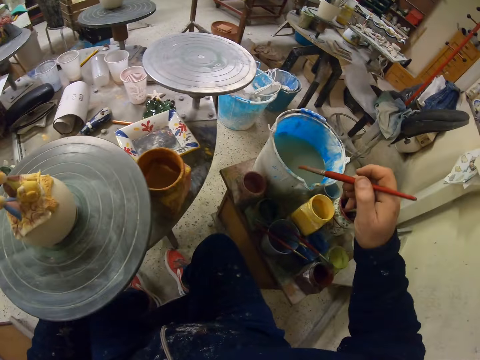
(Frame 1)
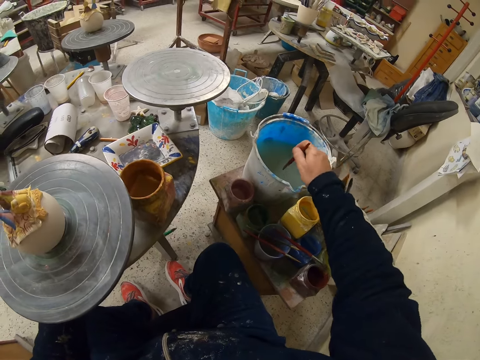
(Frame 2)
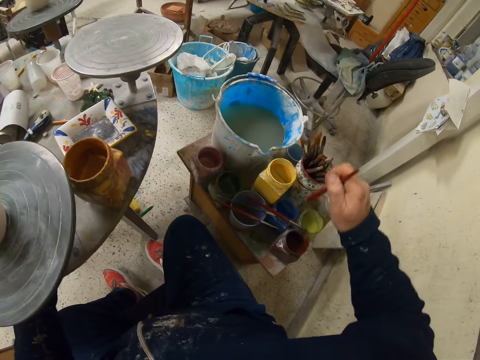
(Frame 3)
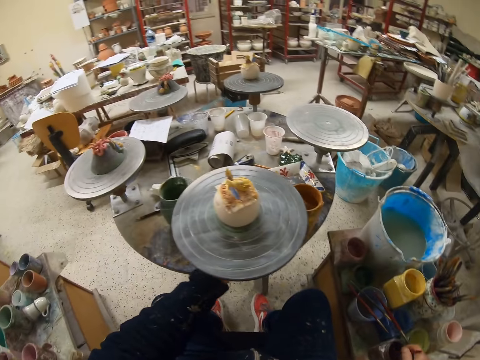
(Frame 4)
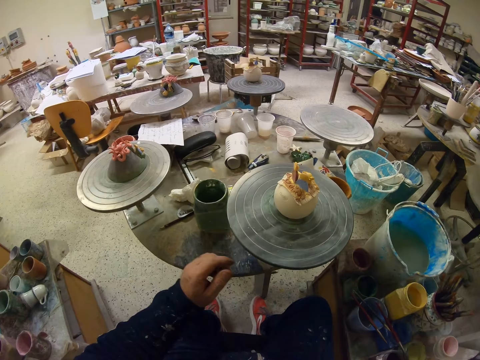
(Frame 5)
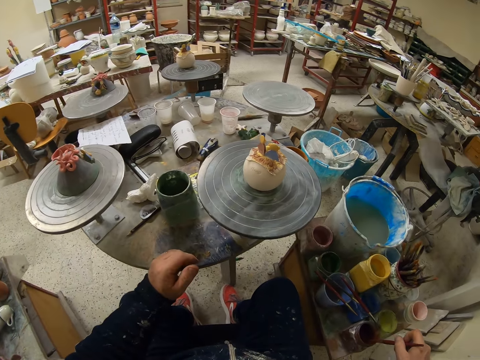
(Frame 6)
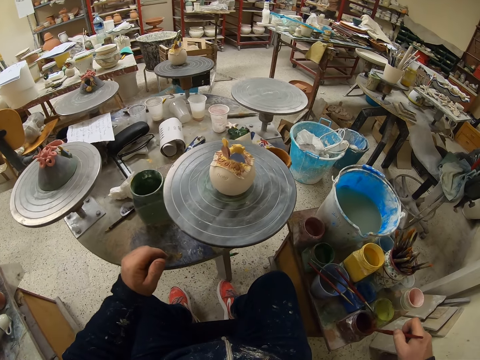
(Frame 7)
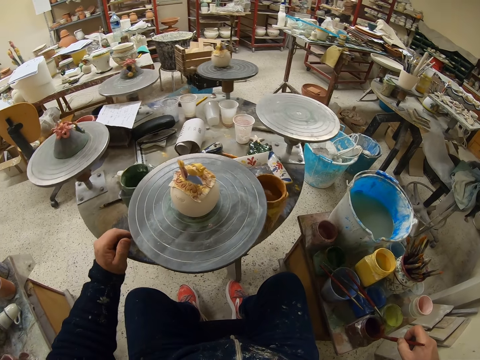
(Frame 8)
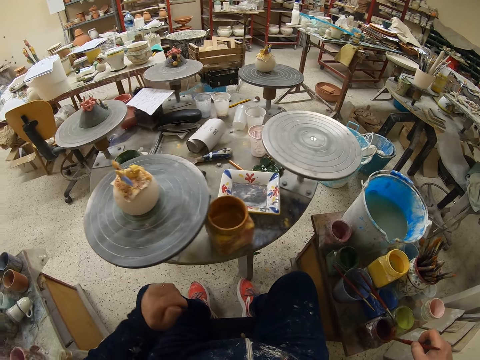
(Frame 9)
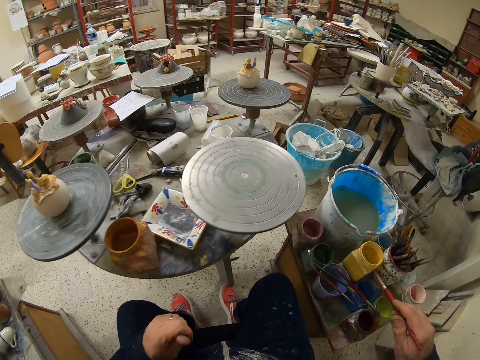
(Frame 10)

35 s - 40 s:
The camera wearer dips the brush in paint. They rotate the table. They reduce paint from the paint brush. They rotate the table.

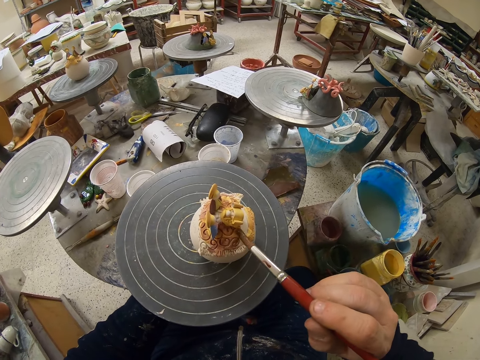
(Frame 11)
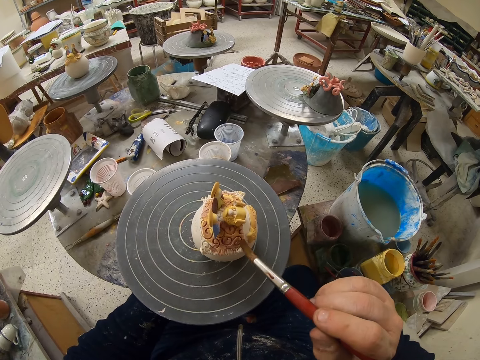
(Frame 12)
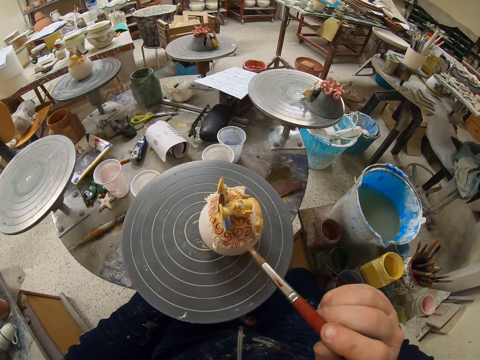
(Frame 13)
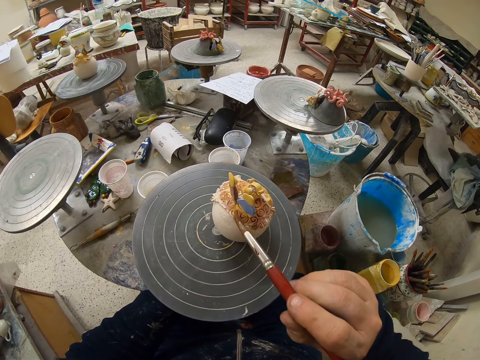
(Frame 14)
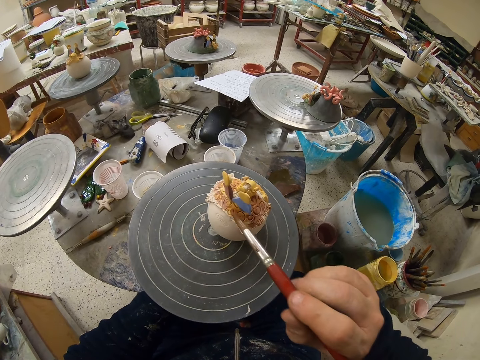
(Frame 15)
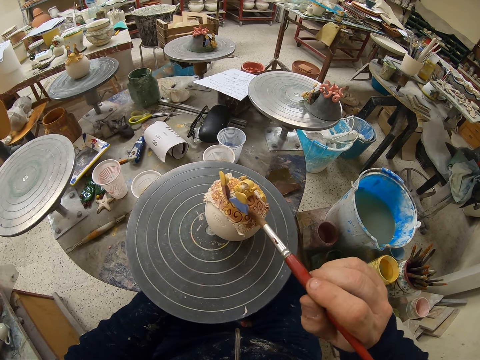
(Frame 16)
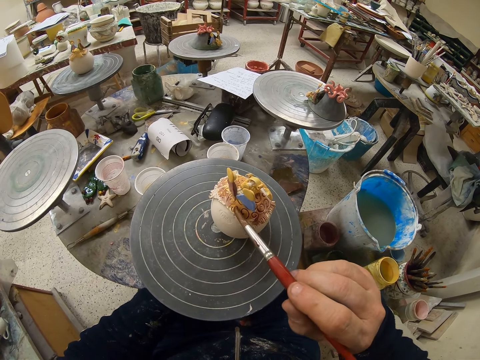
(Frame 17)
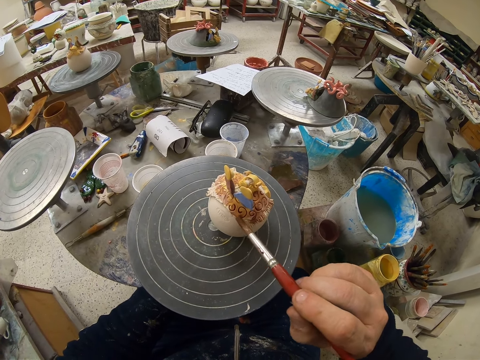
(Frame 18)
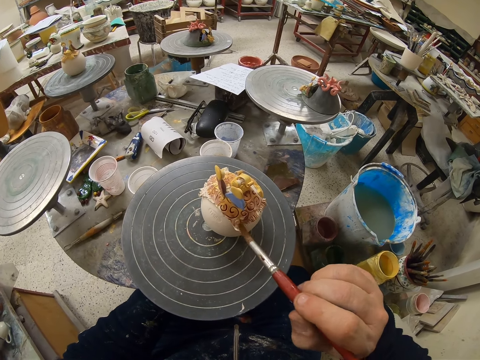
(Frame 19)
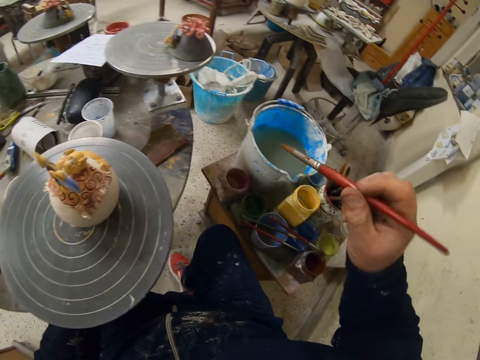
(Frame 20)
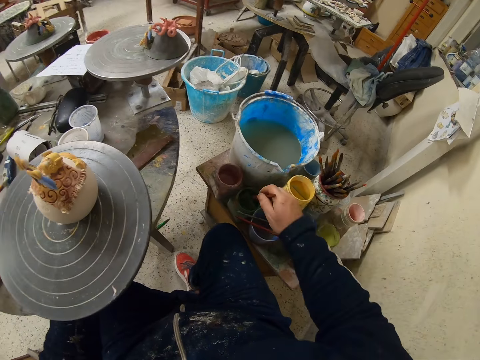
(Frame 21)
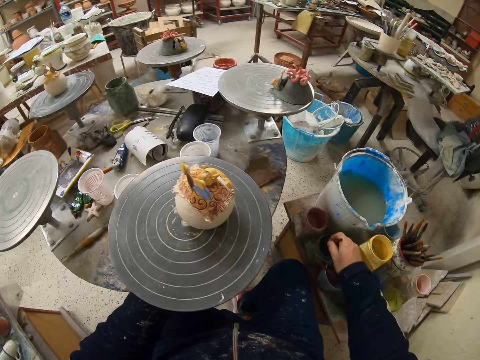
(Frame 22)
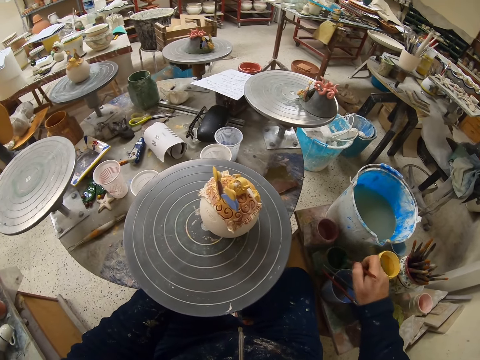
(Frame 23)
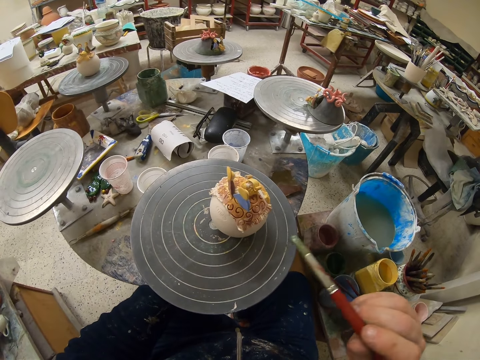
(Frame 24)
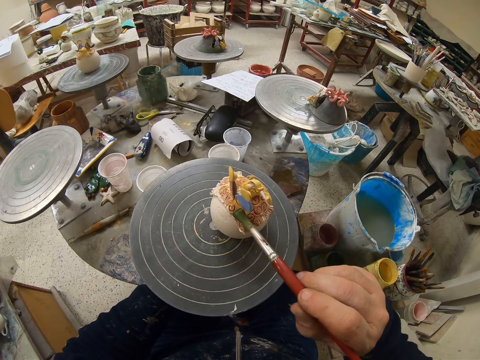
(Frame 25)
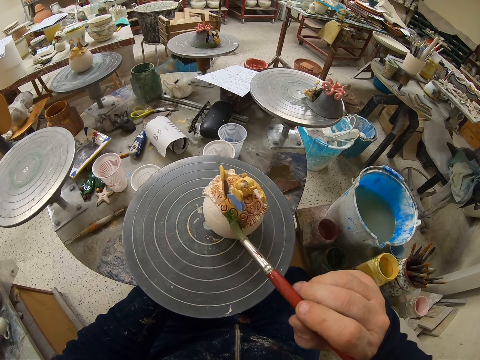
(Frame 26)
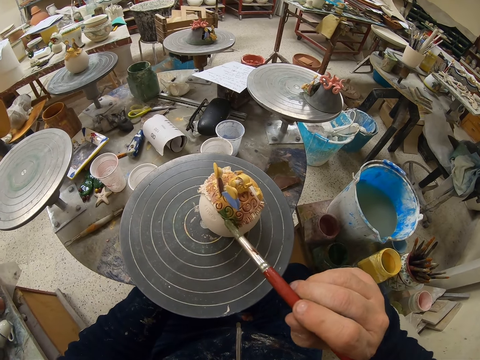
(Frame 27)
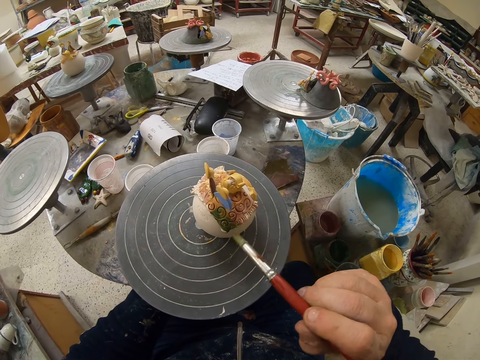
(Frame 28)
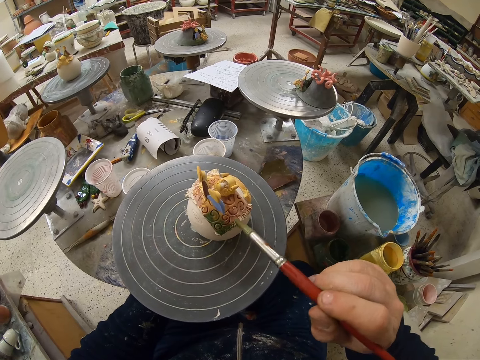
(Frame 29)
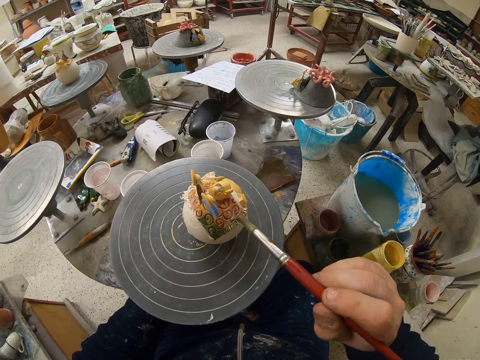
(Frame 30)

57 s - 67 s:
The camera wearer rotates the table. They paint a figurine with the paint brush. They dip the paint brush in a paint. They paint the figurine with the paint brush.

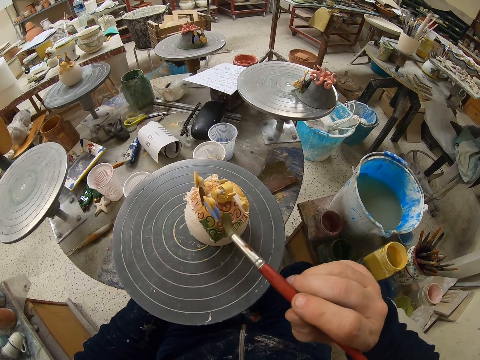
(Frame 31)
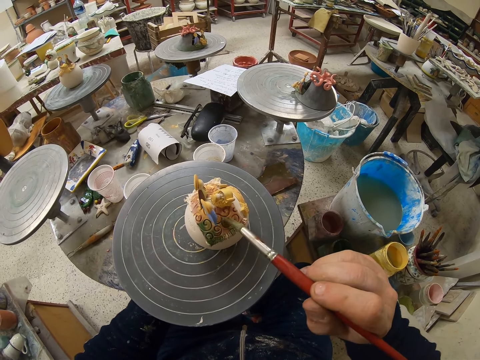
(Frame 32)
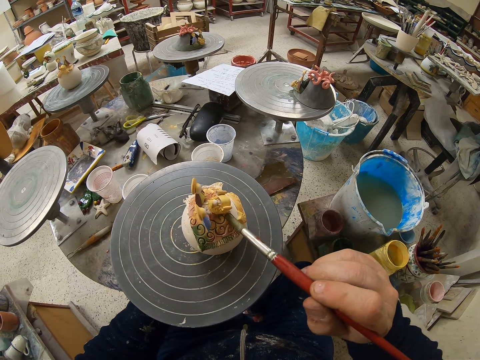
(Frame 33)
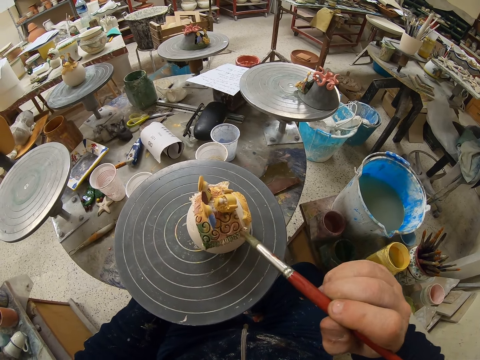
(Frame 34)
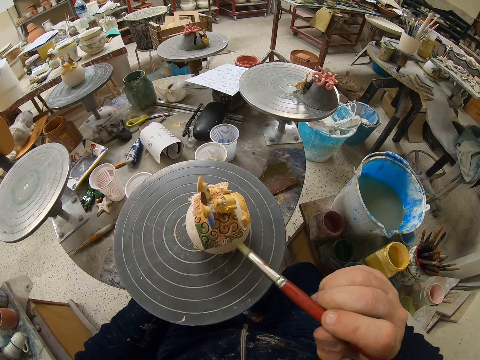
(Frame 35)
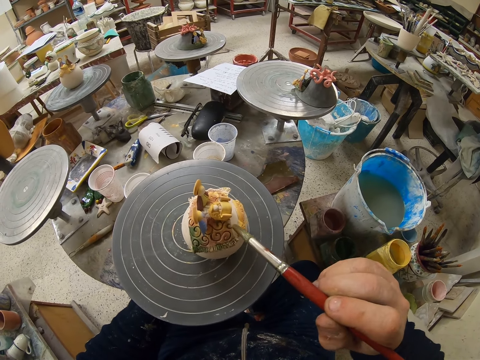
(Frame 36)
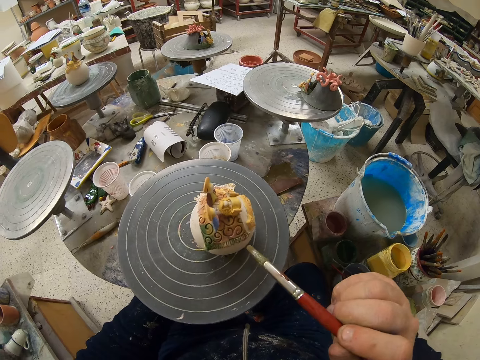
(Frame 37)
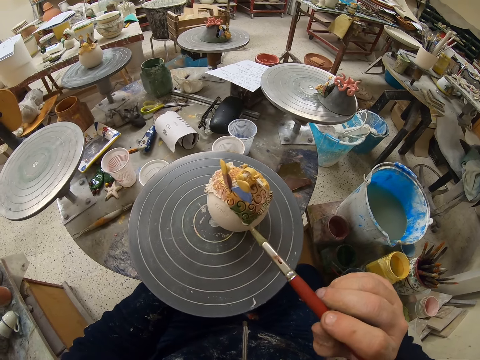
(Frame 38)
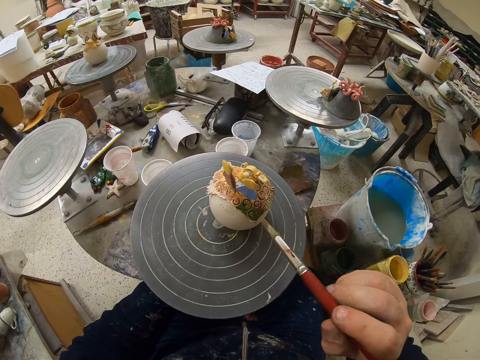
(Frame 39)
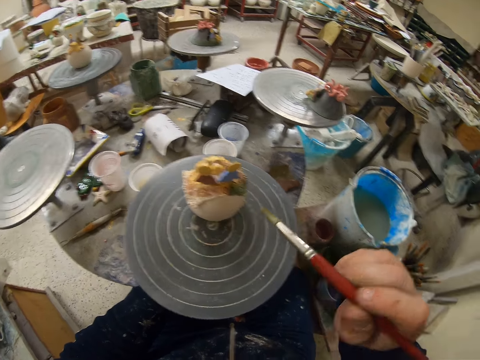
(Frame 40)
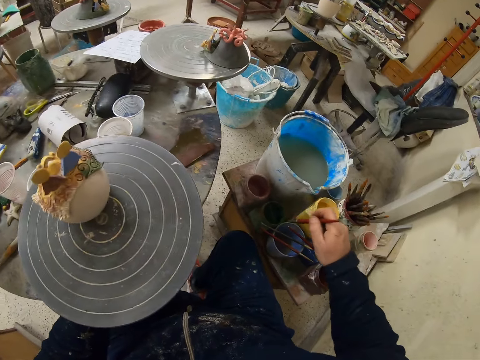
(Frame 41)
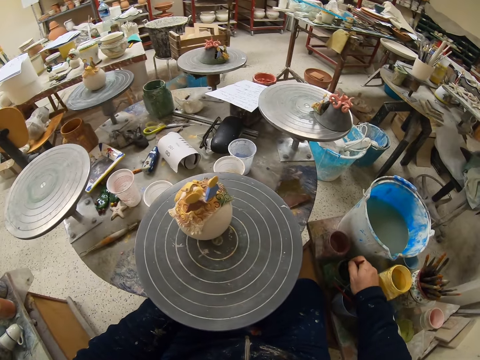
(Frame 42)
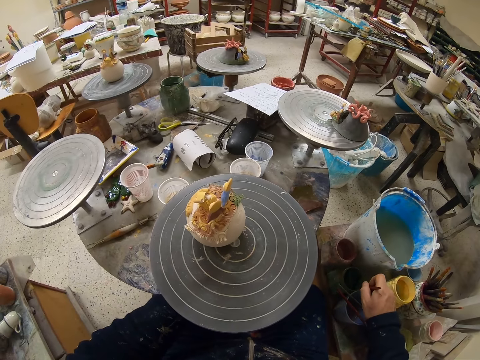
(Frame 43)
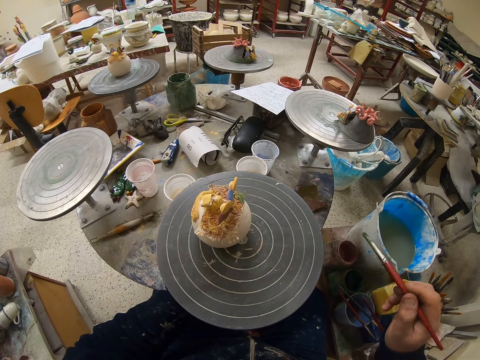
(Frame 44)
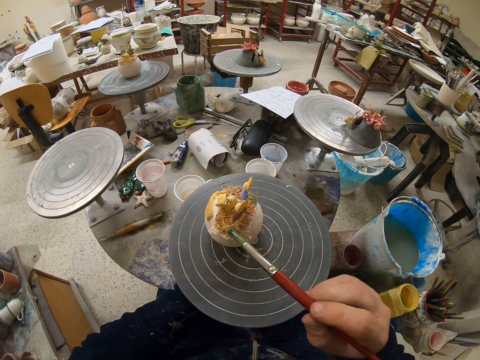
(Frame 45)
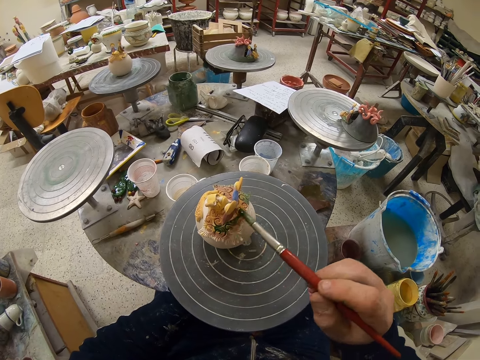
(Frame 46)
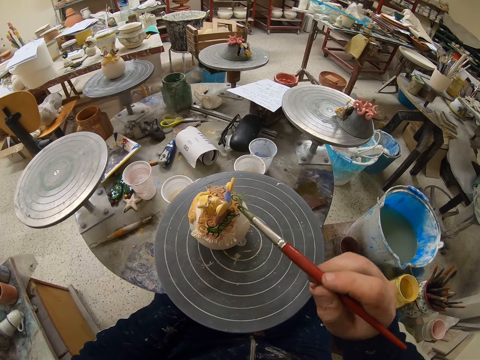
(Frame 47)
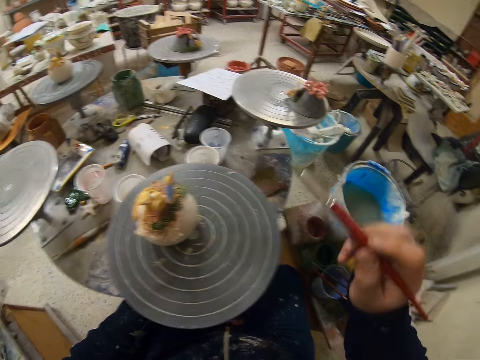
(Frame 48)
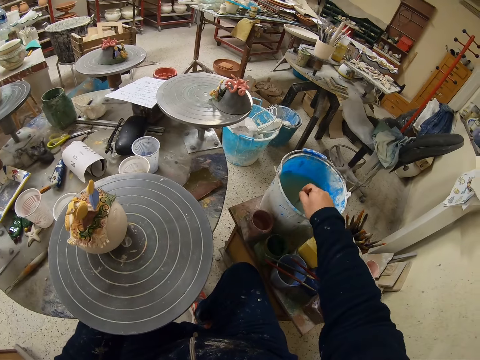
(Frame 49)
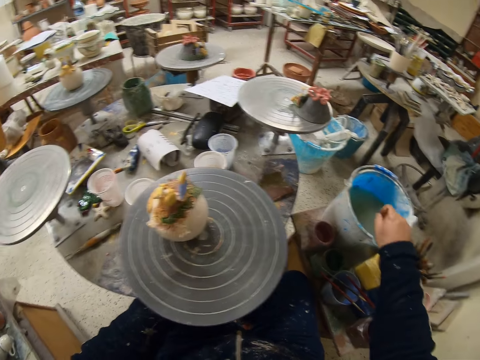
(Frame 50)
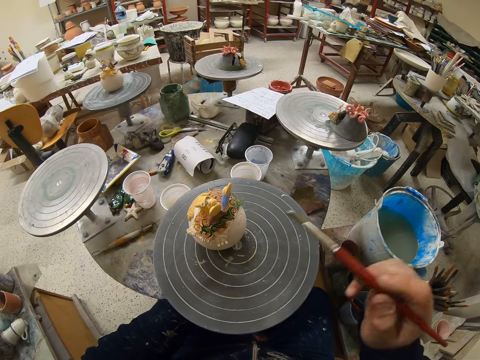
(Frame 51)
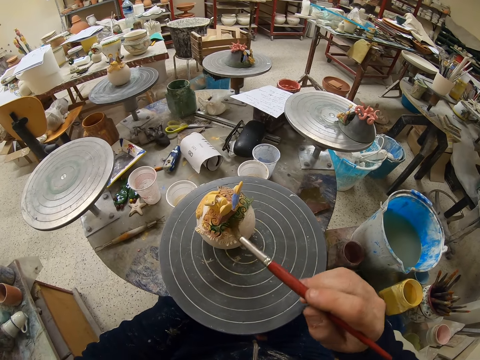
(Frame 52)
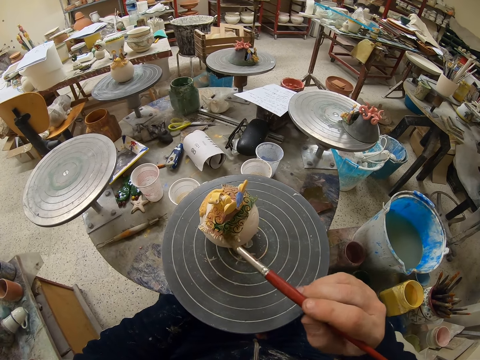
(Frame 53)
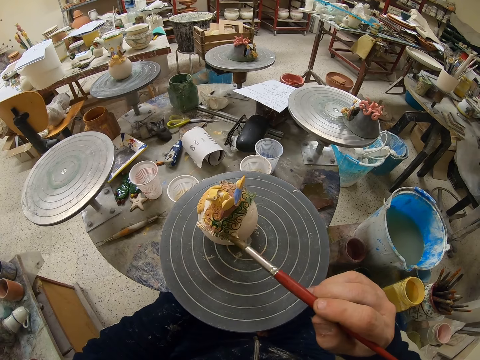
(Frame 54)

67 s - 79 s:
The camera wearer rotates the table. They dip a paint brush in a paint. They paint a figurine with the paint brush. They dip the paint brush in the watercolor. They paint the figurine with the paint brush.
